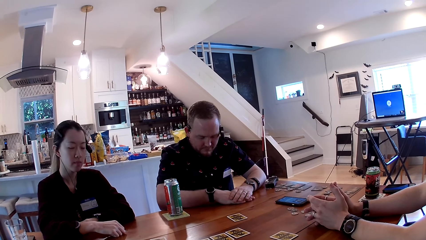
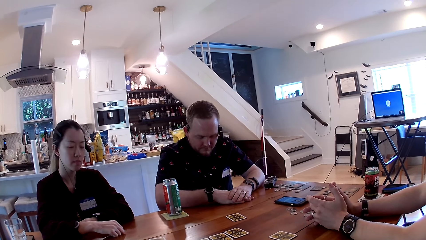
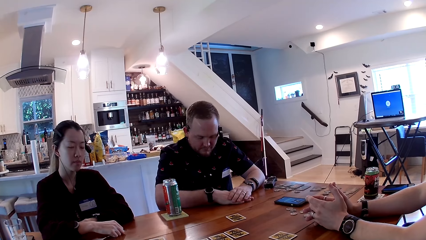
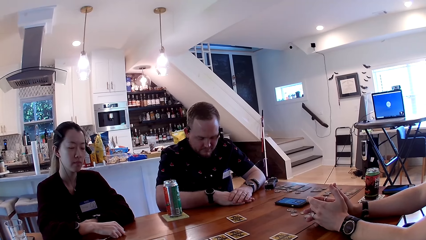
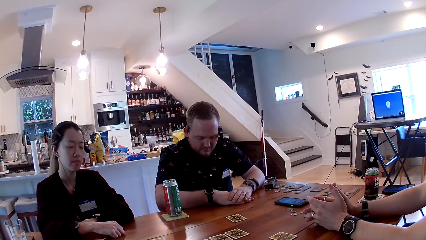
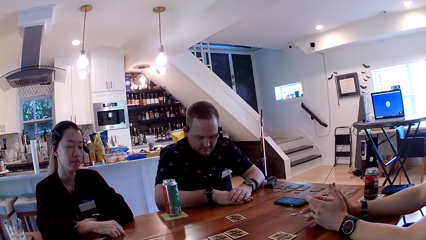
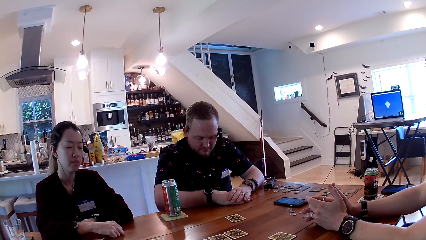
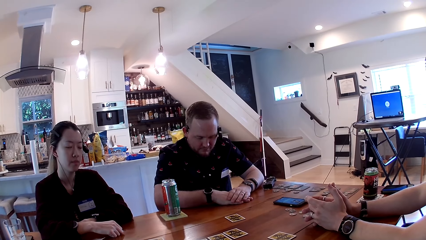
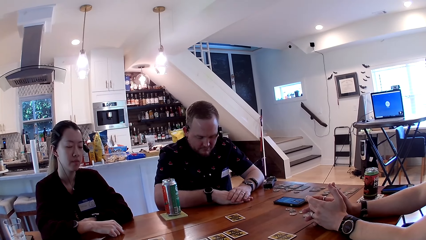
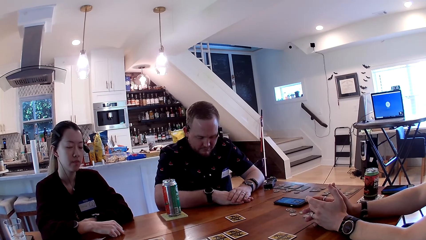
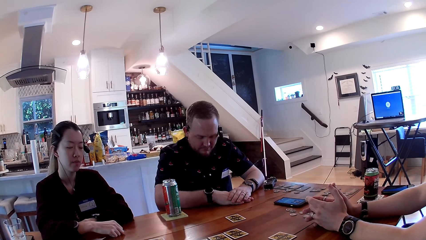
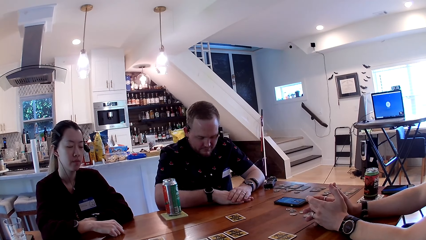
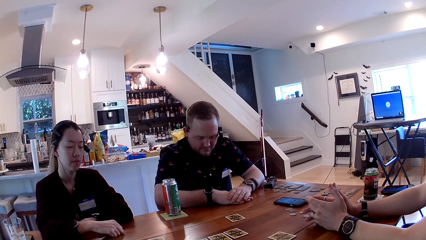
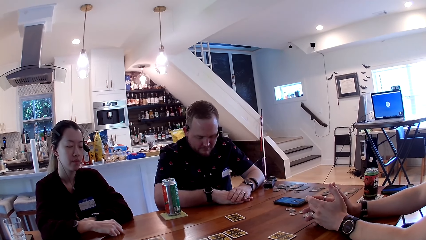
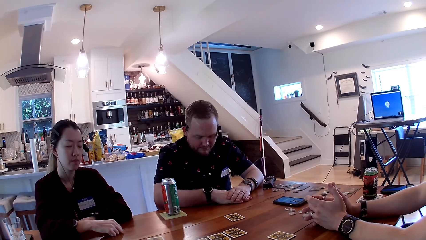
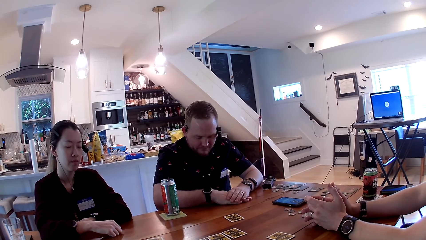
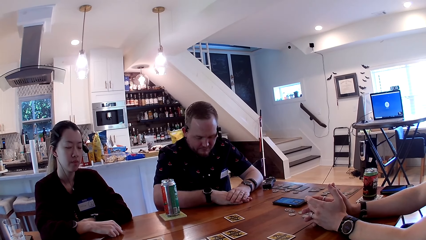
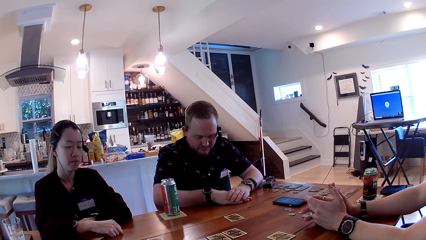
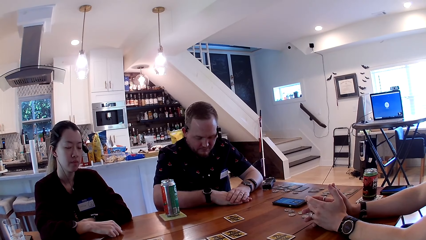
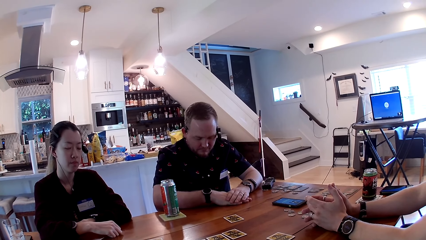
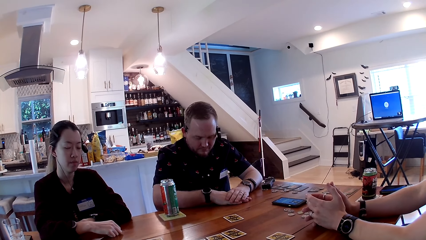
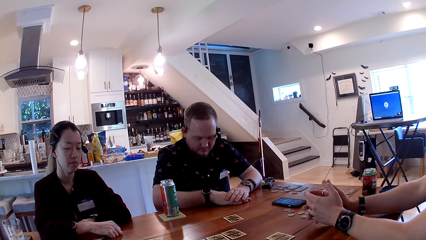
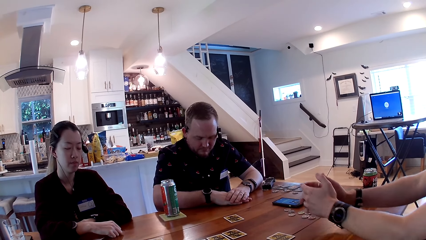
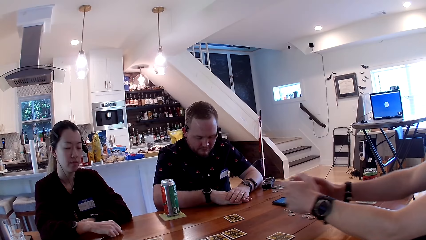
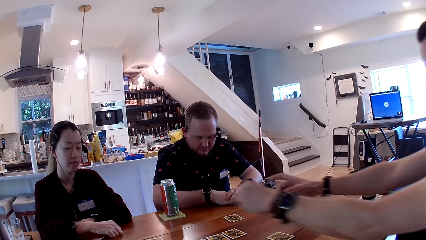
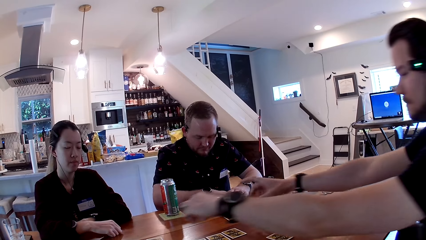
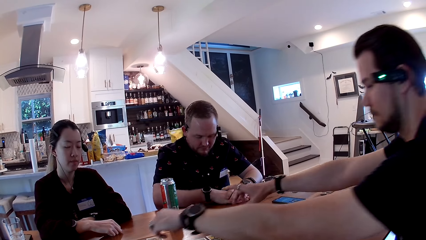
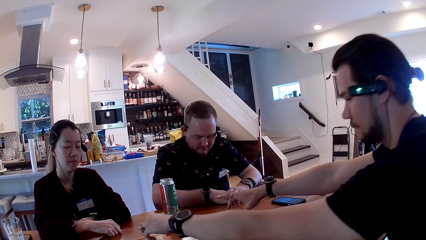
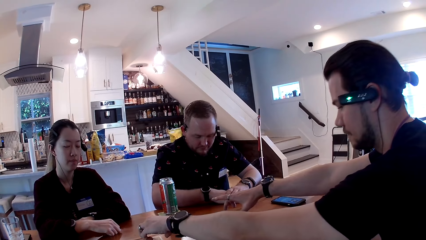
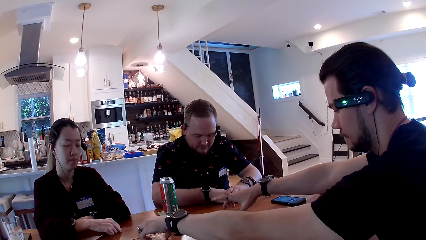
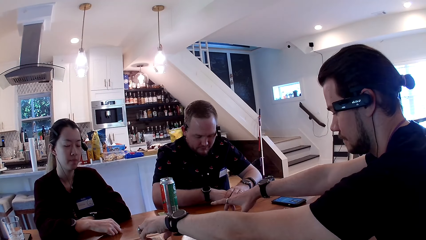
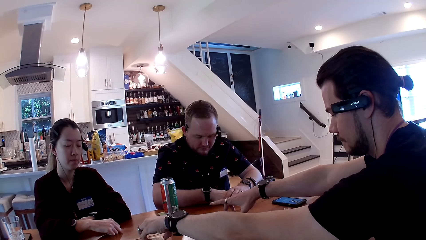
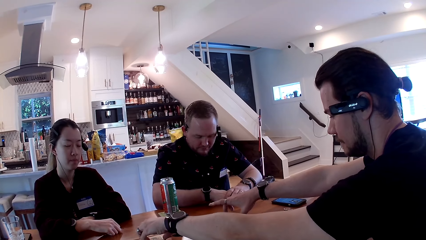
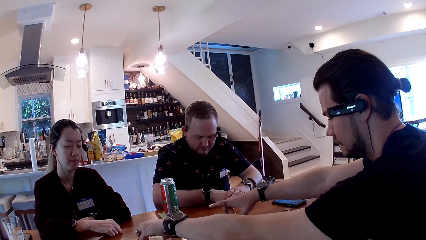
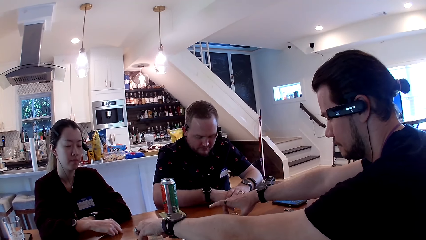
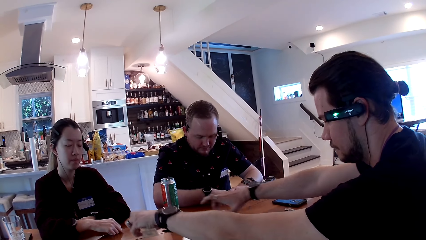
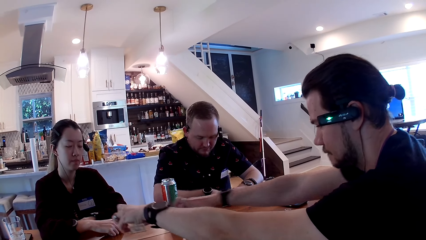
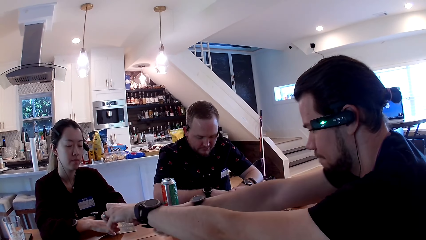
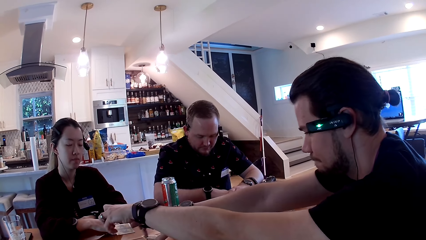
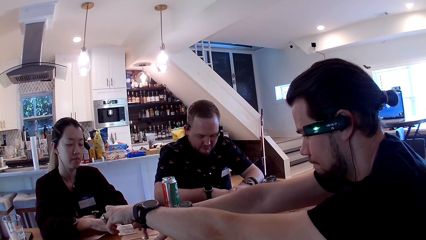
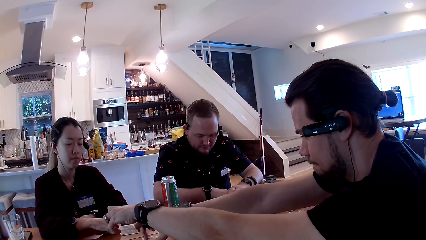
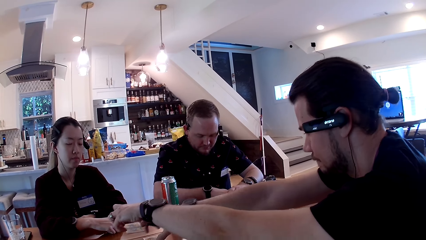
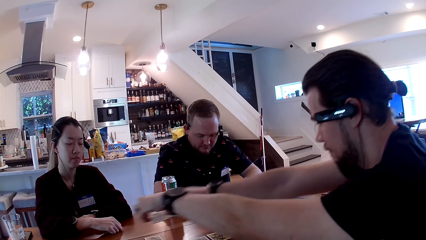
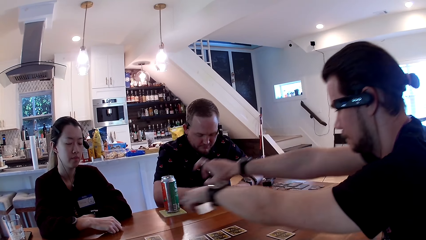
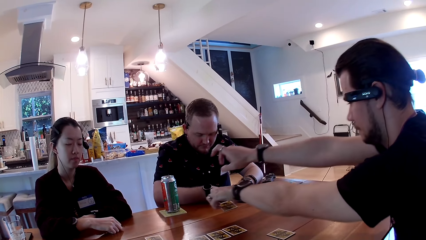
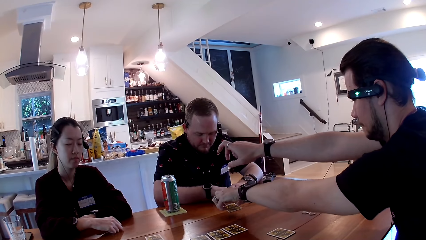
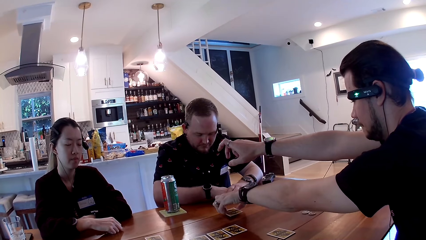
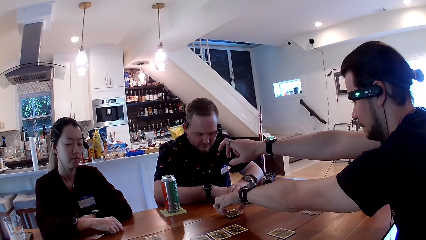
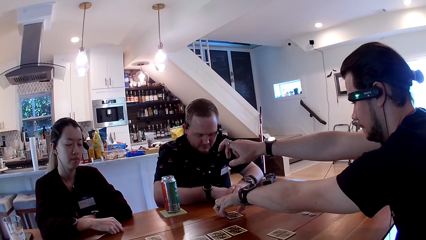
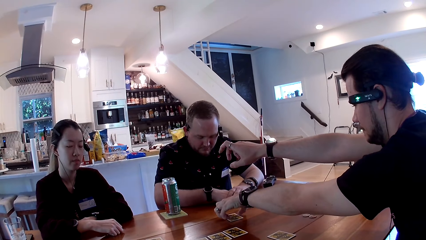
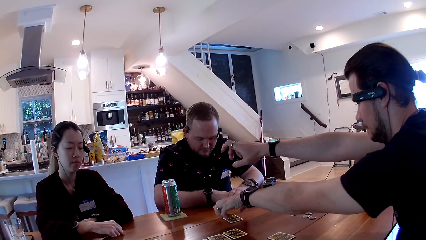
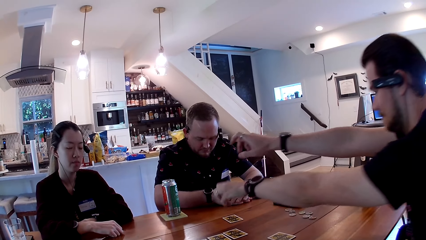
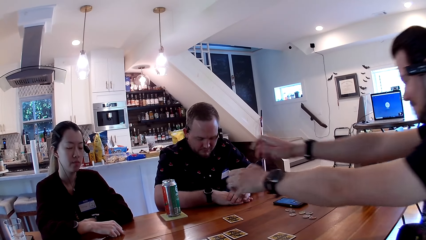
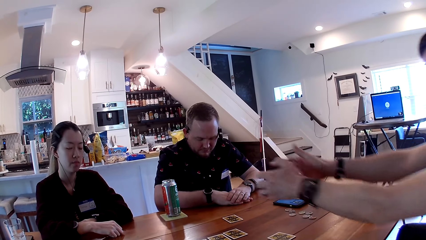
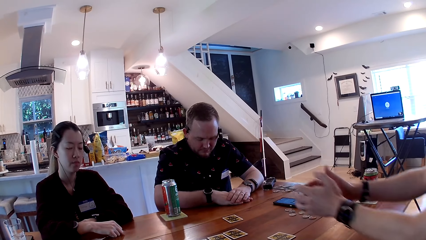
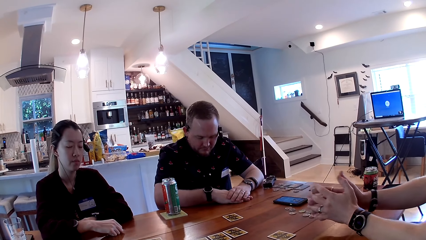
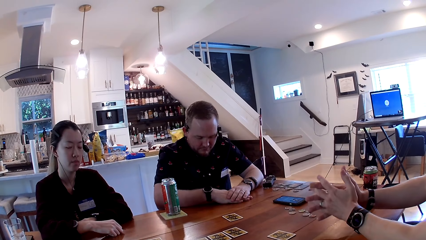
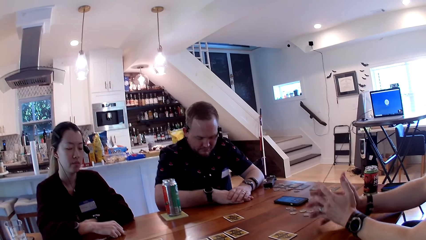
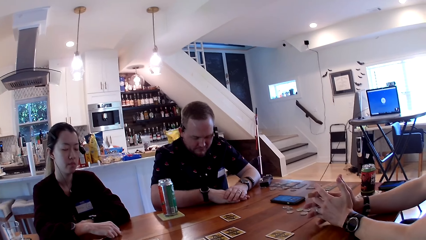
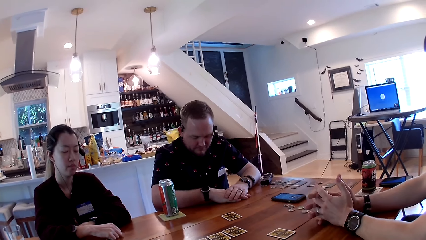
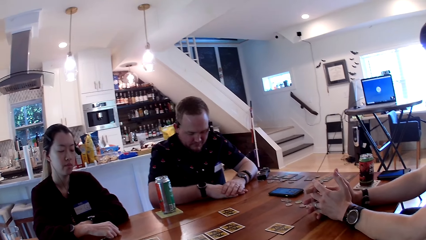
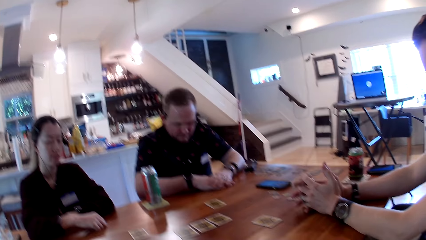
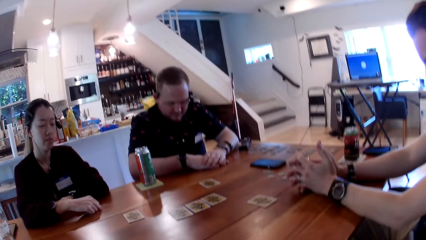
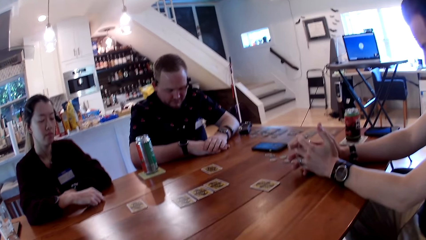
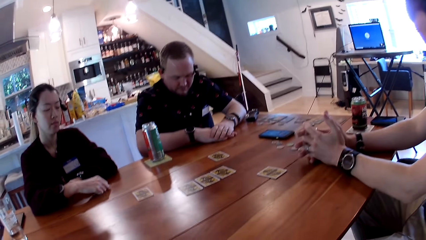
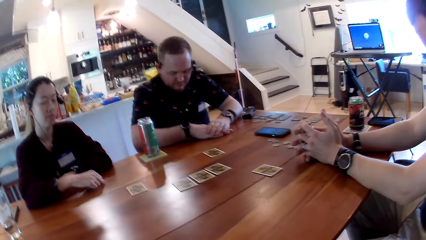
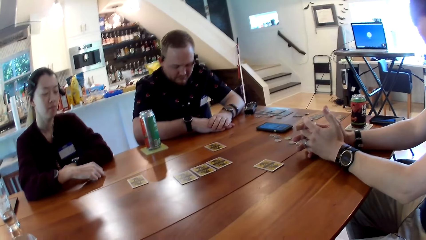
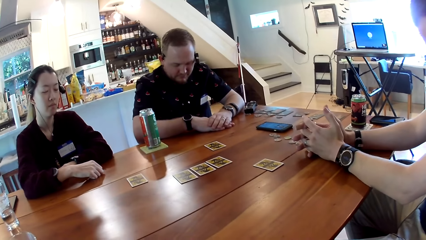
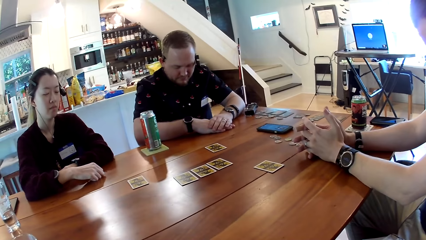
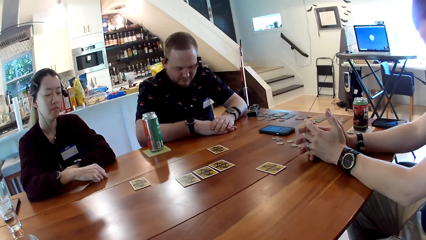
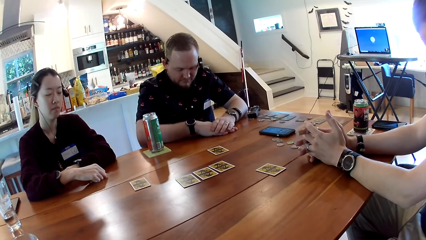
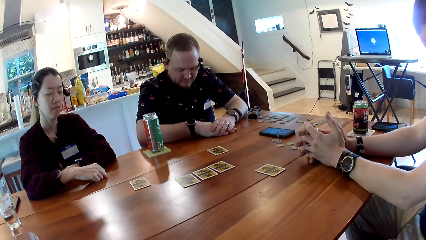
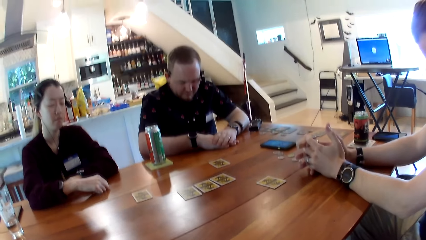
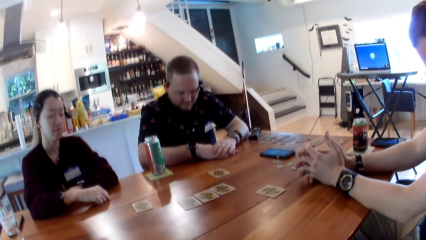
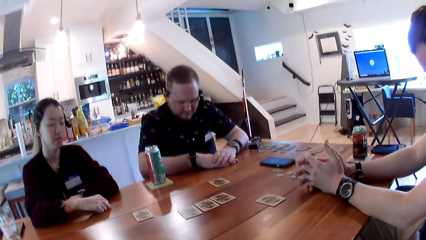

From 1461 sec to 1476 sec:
A man picks up a card from the table with his left hand. He picks up a card from the table with his right hand. He places the card in his right hand on the table and places the card in his left hand on the table.
